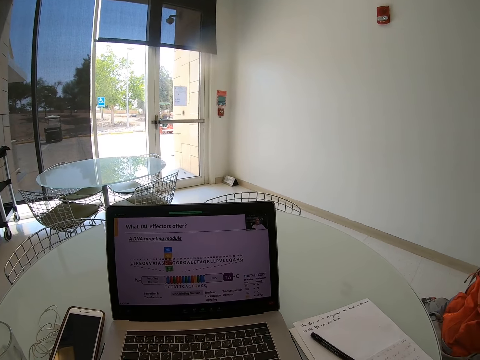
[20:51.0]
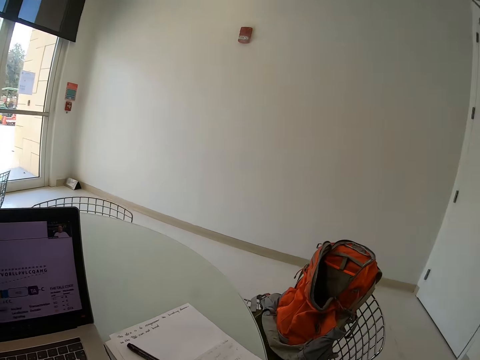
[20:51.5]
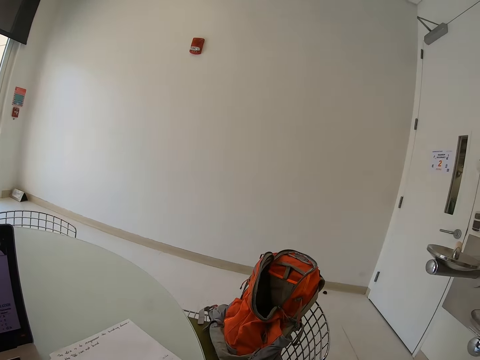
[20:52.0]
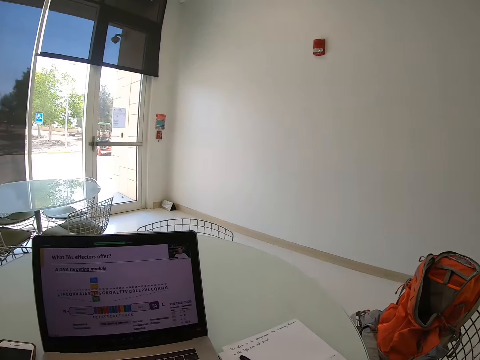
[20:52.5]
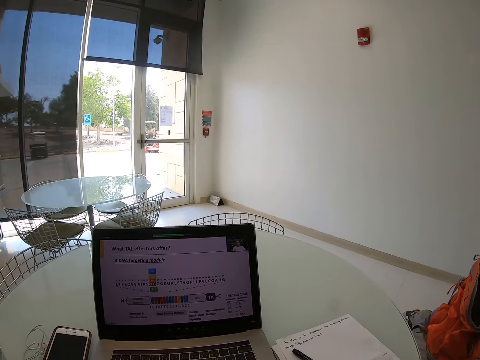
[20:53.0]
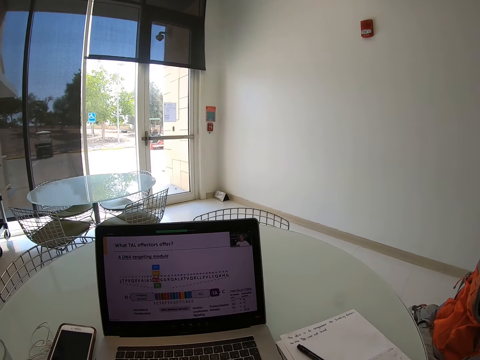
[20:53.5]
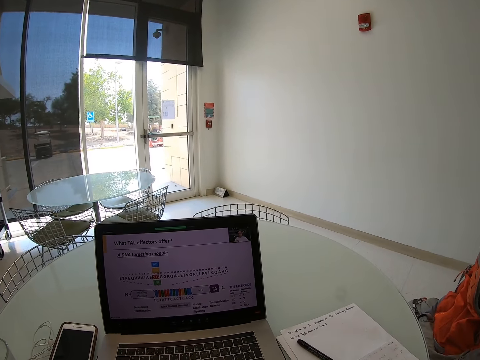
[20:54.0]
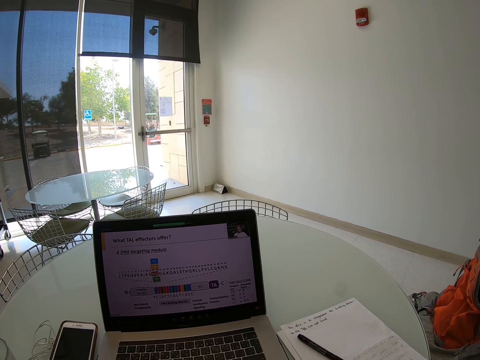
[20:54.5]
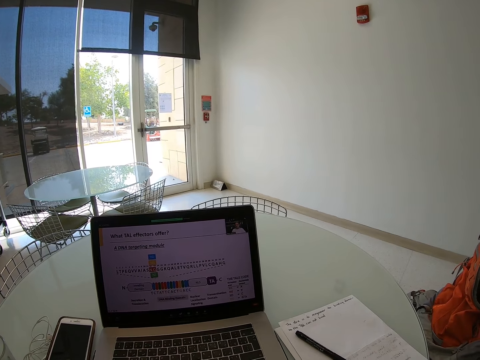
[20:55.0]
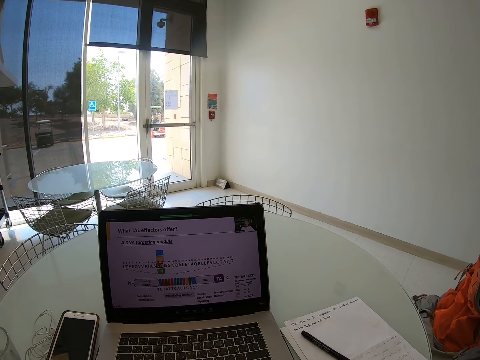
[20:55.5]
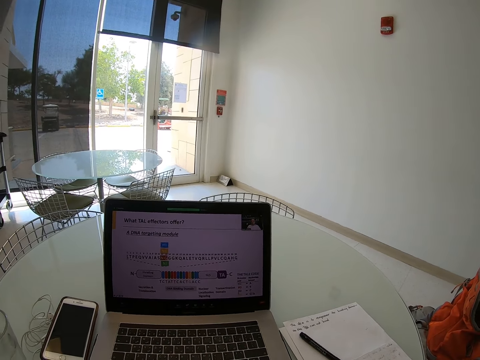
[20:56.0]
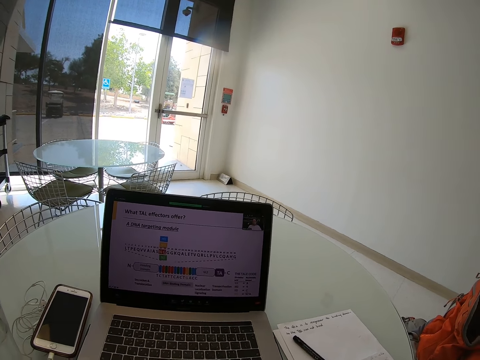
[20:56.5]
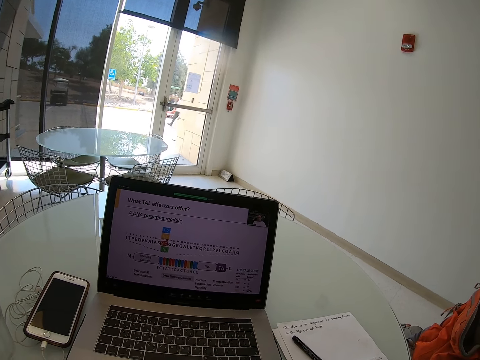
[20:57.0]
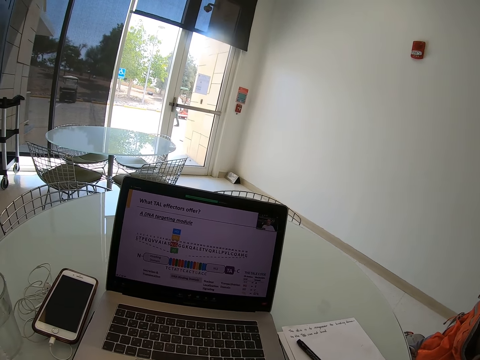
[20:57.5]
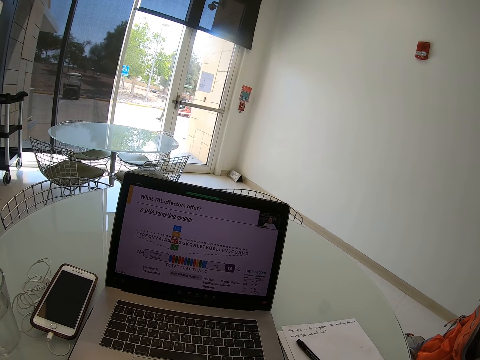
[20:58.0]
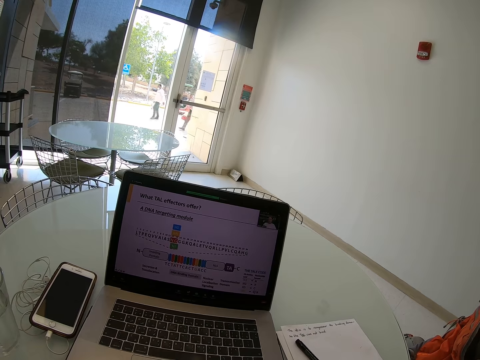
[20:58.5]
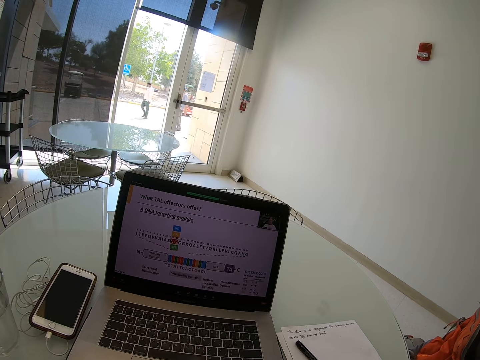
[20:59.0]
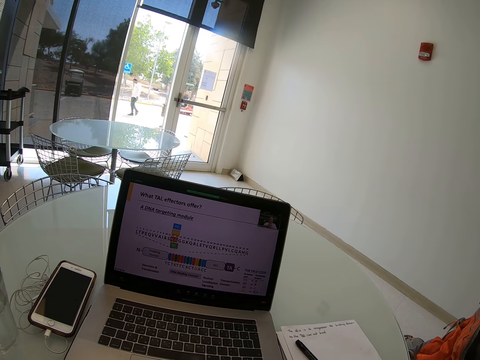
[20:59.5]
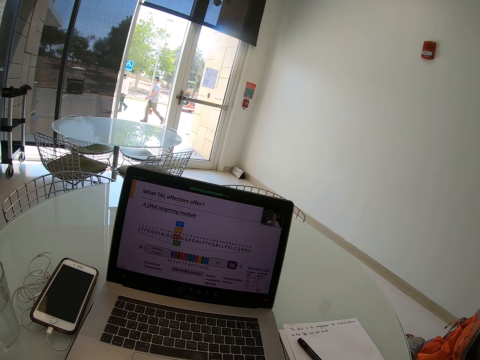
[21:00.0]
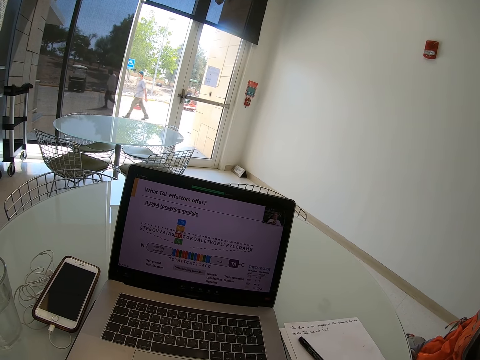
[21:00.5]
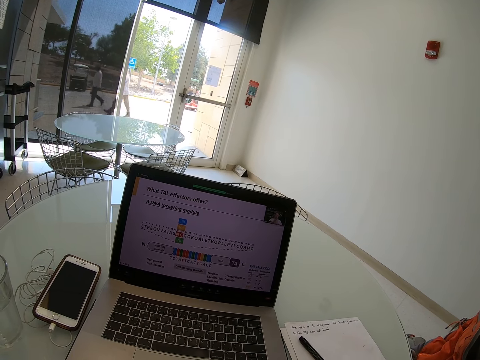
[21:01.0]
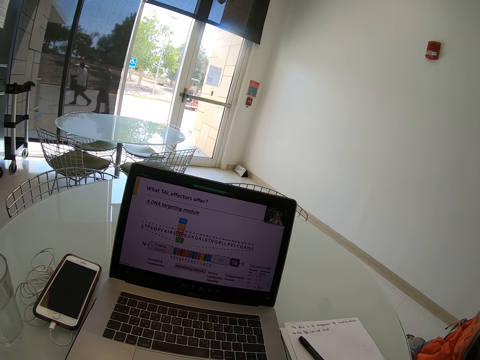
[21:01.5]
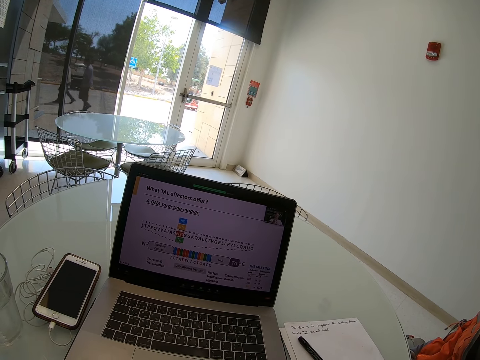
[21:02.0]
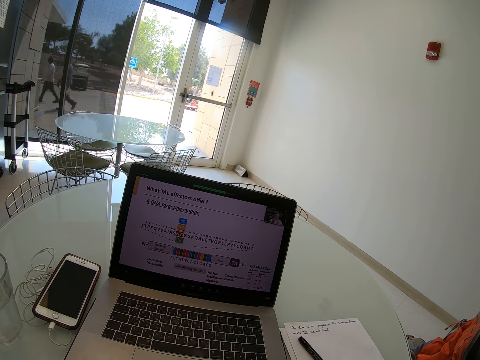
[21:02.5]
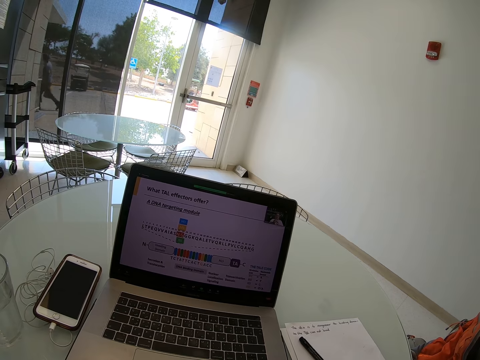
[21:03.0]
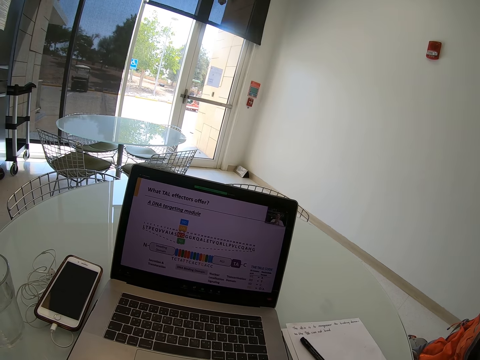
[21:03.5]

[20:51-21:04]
The camera wearer looks around the room. A person walks outside the building. Another person walks outside the building.

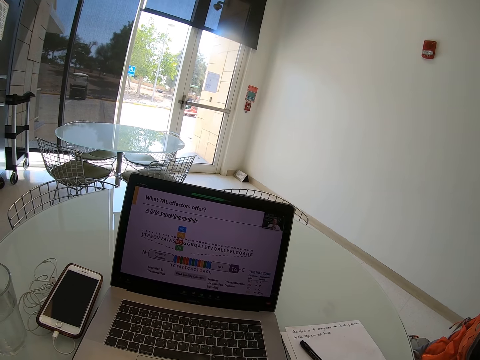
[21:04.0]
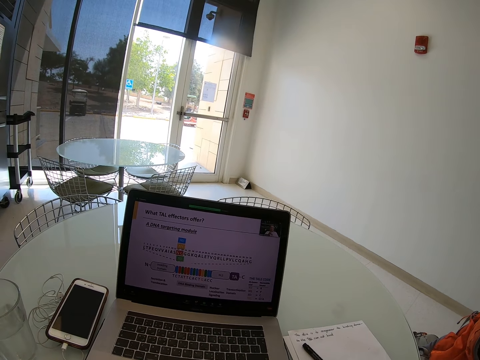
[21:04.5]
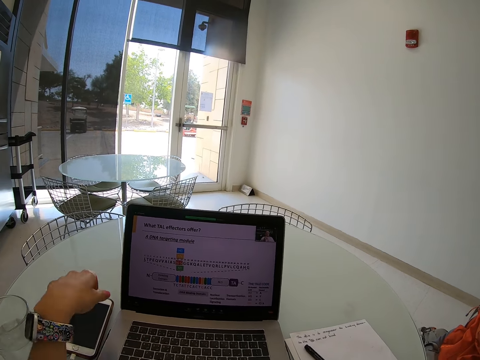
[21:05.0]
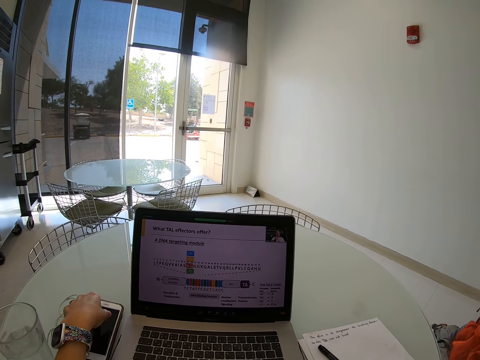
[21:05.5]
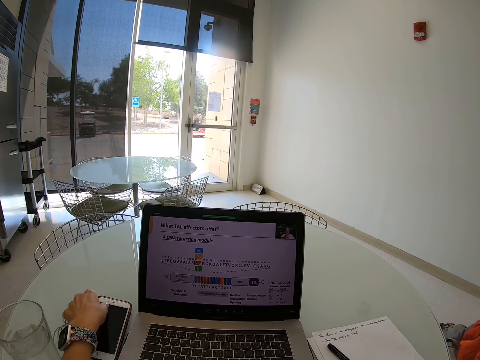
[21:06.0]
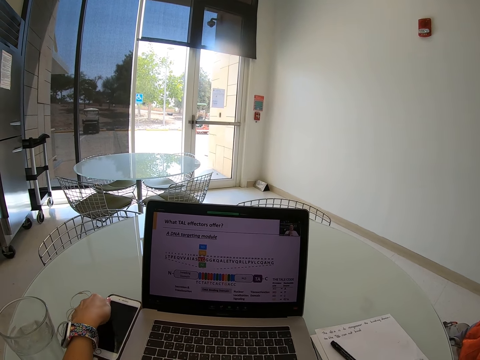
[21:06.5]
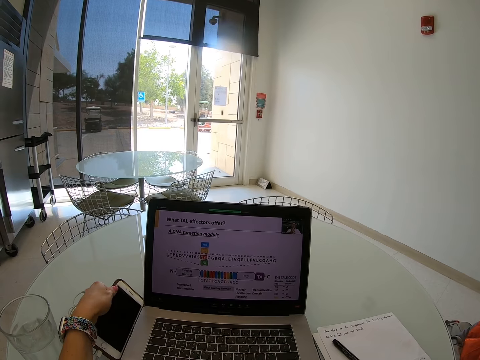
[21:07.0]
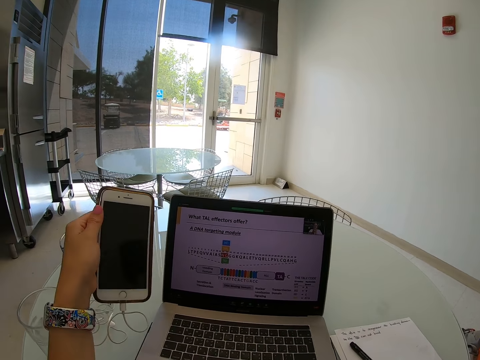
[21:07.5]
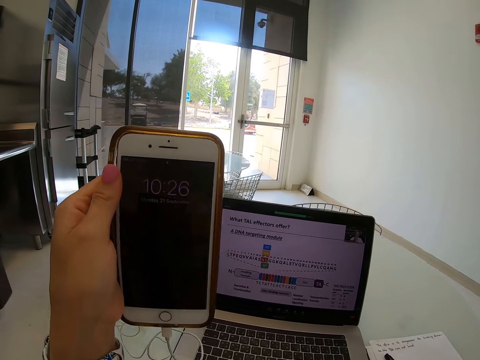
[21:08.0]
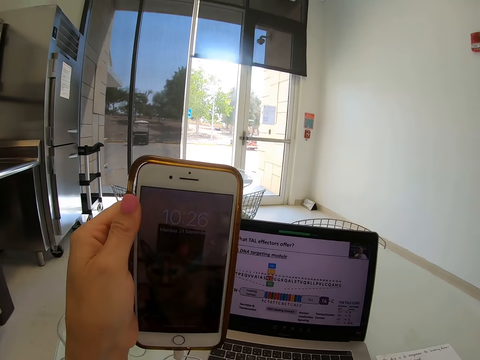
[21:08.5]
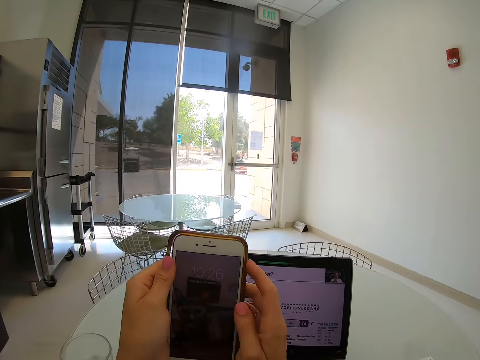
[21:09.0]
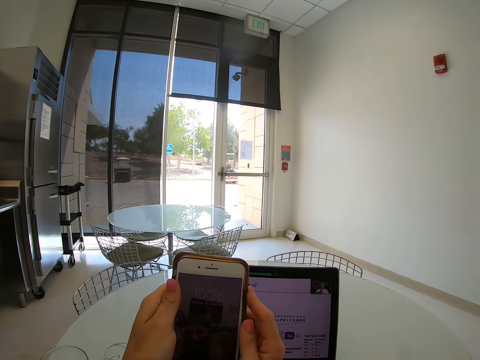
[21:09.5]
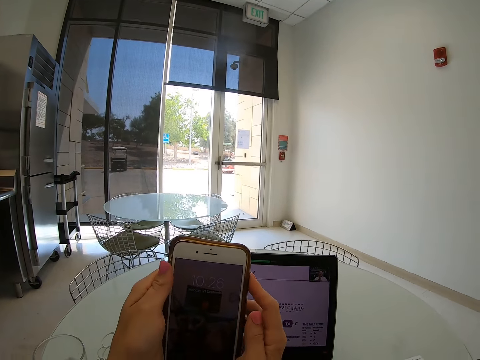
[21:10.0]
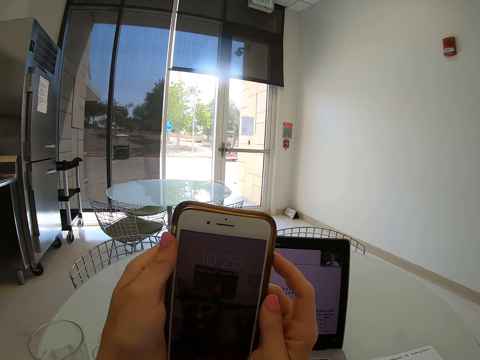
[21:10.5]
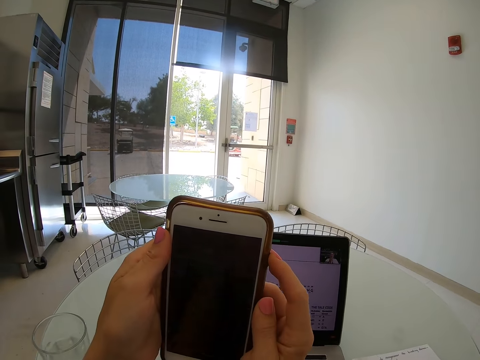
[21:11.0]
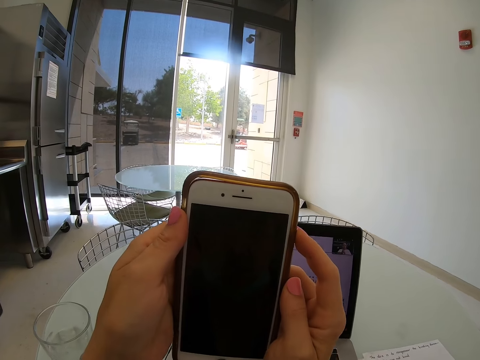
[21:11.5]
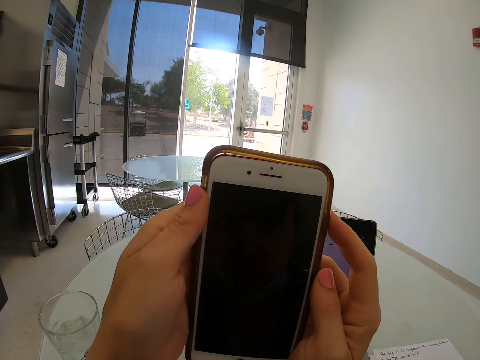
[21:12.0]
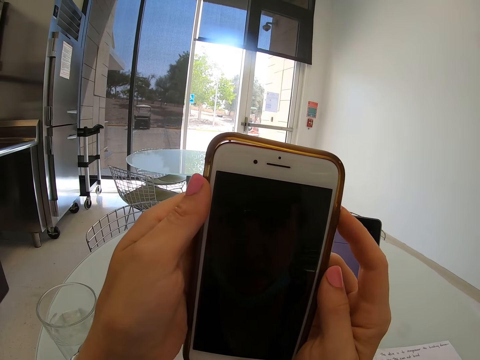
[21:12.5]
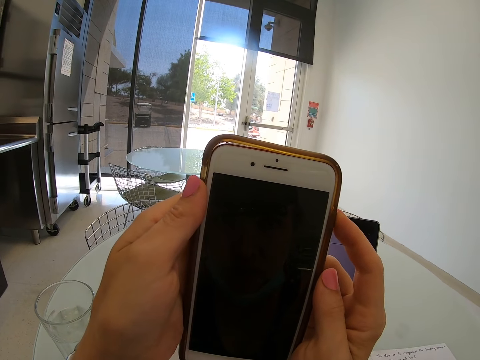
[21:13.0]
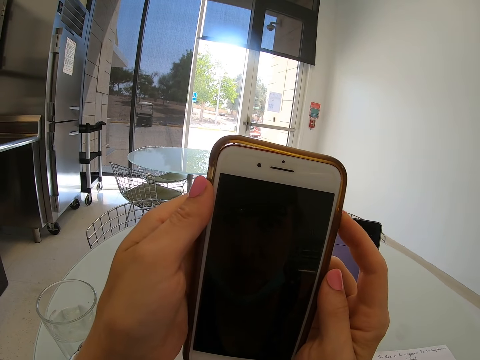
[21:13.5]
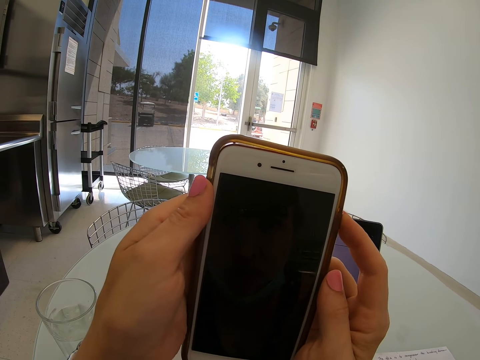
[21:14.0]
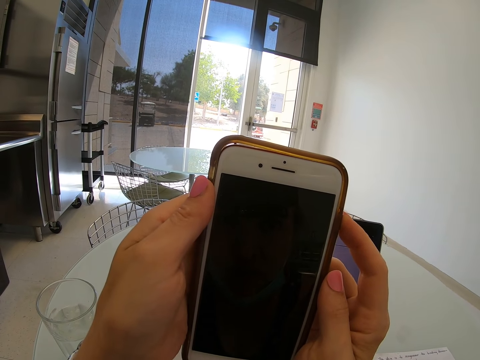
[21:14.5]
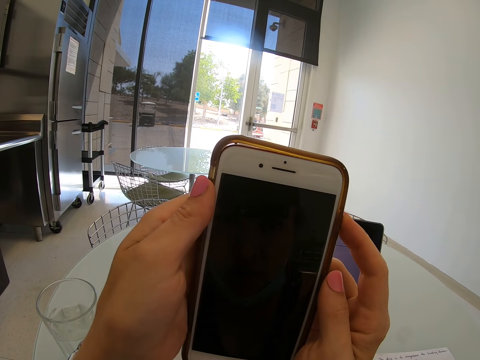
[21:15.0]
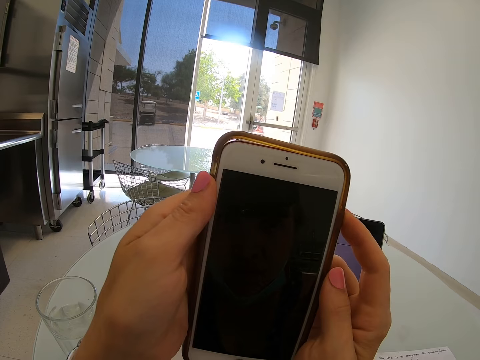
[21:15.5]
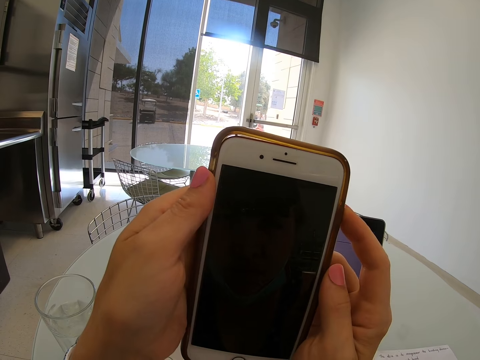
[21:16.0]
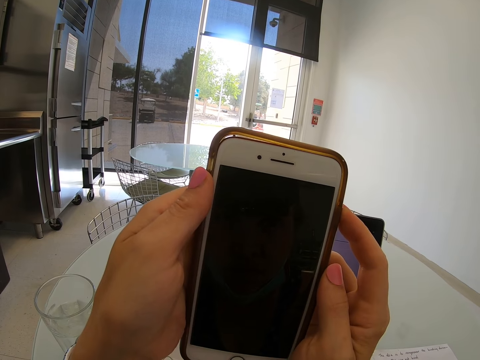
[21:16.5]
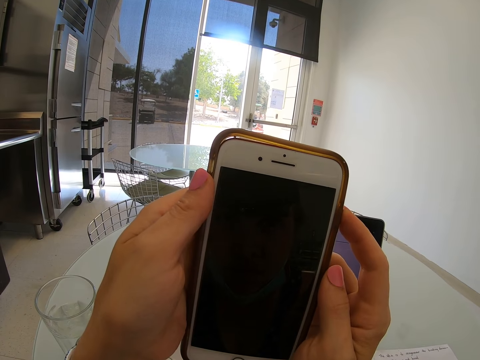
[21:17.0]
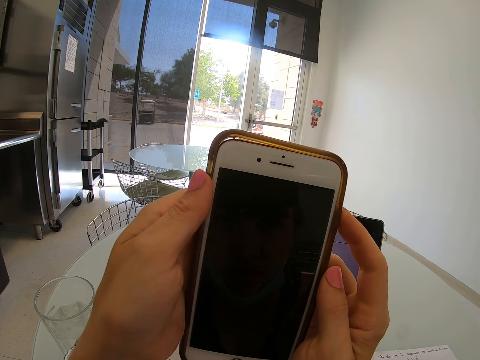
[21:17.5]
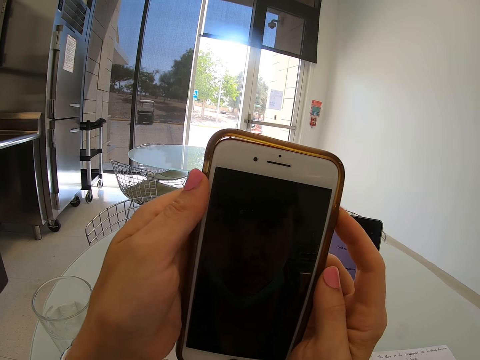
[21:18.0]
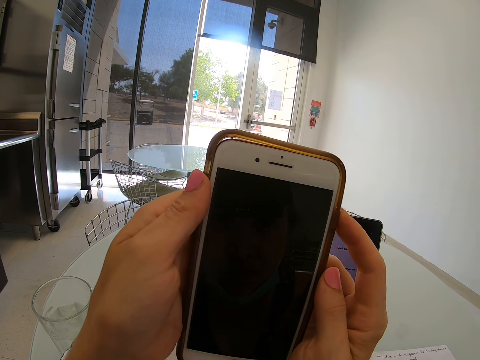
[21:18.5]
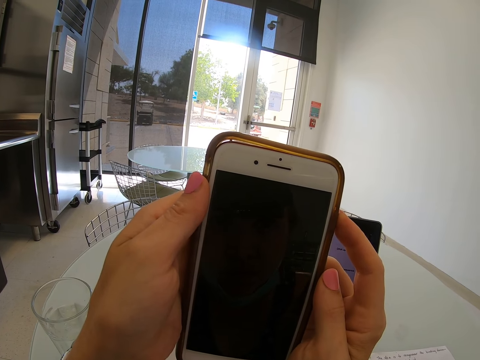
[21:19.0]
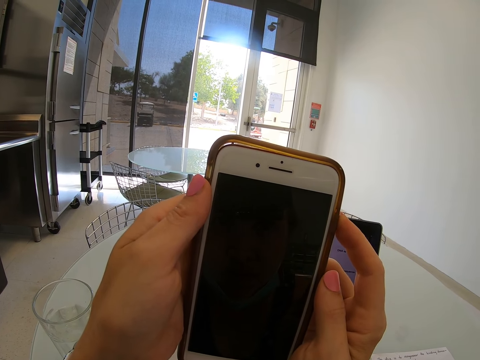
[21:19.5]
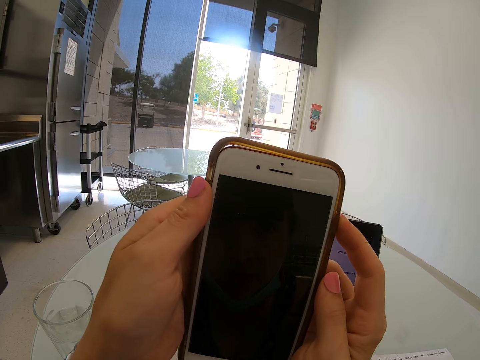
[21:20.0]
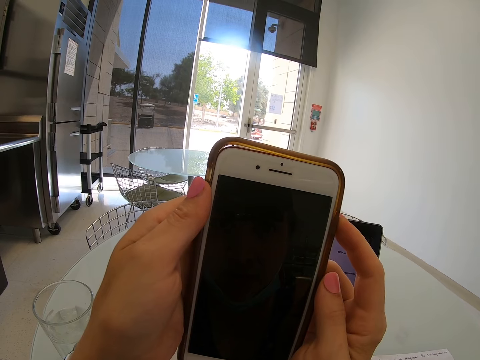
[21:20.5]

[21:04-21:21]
The camera wearer touches the phone on the table. He picks up his phone on the table. He holds his phone with his left hand. He holds his phone with his hands. He scrolls on the phone. He looks on the phone.
